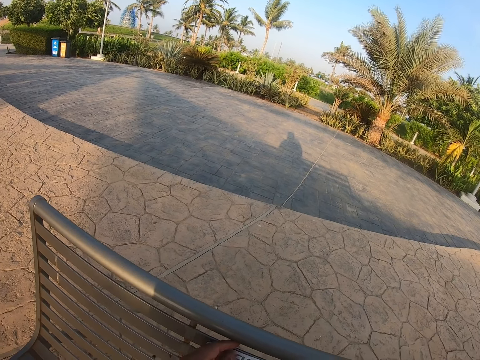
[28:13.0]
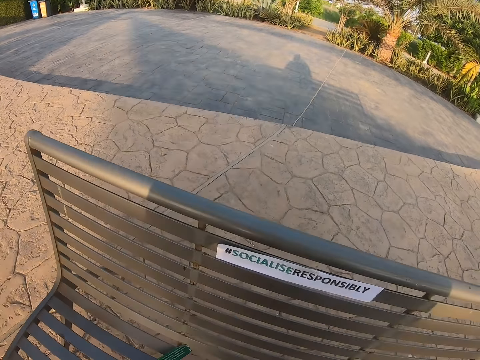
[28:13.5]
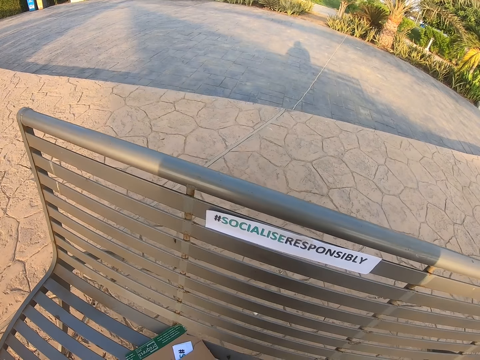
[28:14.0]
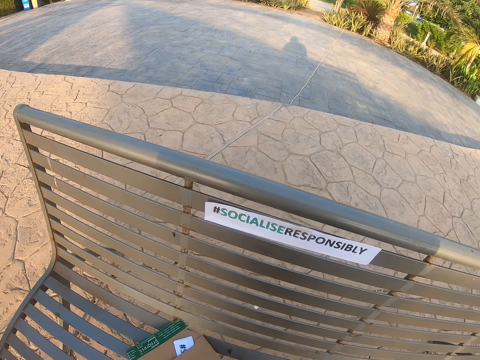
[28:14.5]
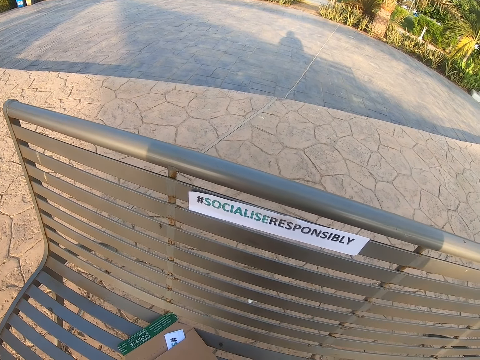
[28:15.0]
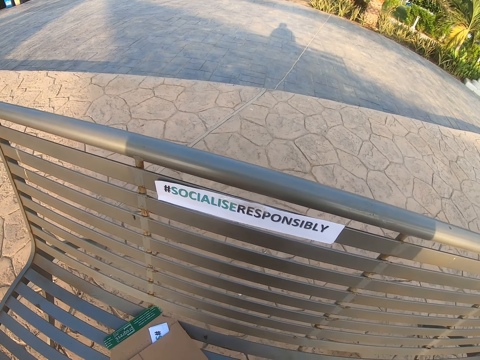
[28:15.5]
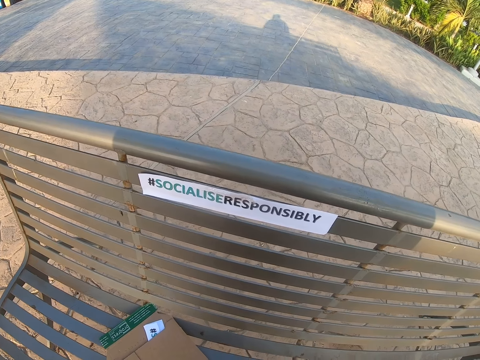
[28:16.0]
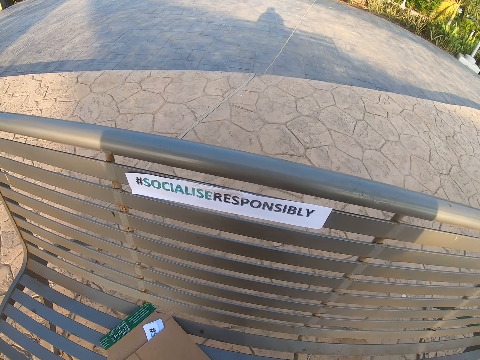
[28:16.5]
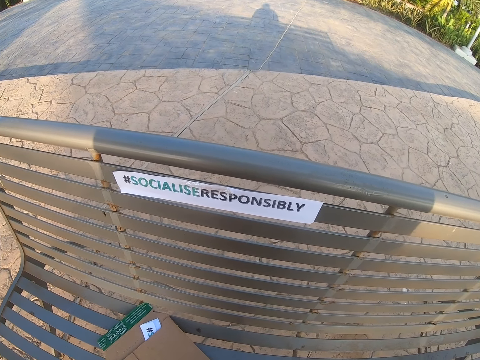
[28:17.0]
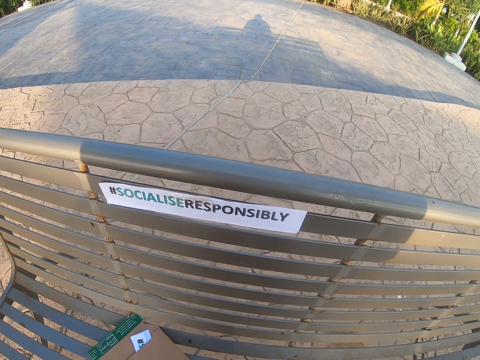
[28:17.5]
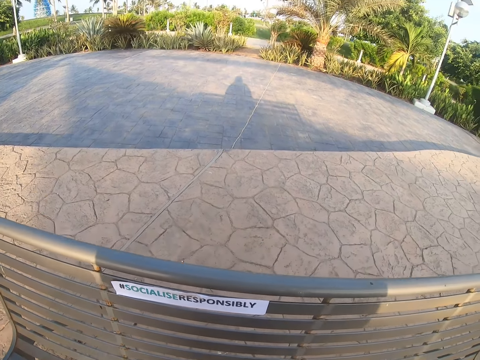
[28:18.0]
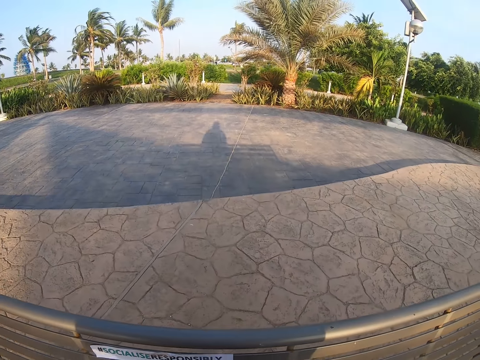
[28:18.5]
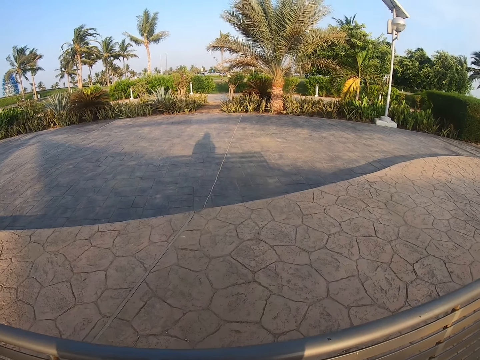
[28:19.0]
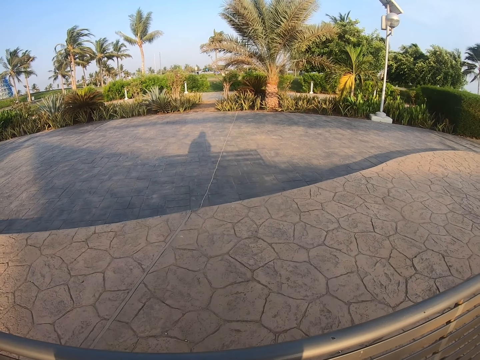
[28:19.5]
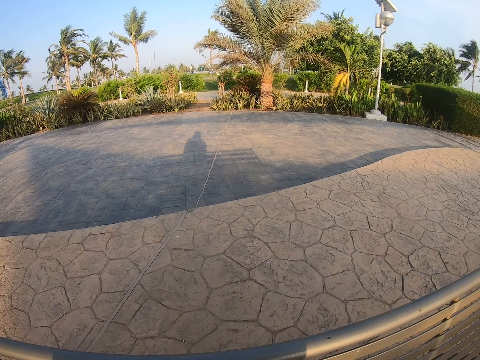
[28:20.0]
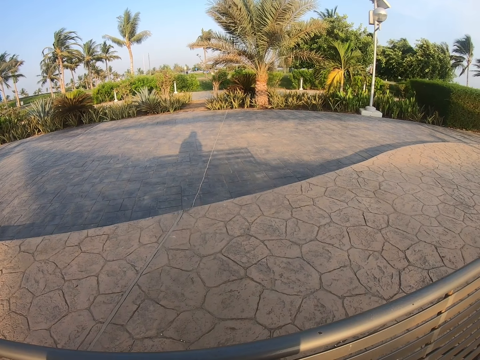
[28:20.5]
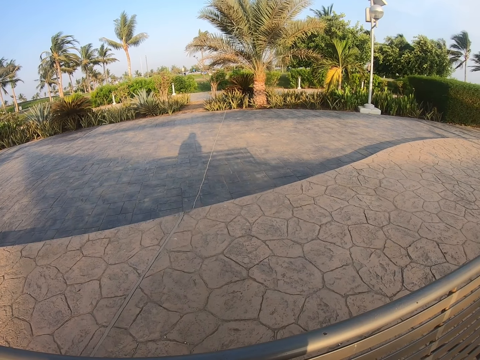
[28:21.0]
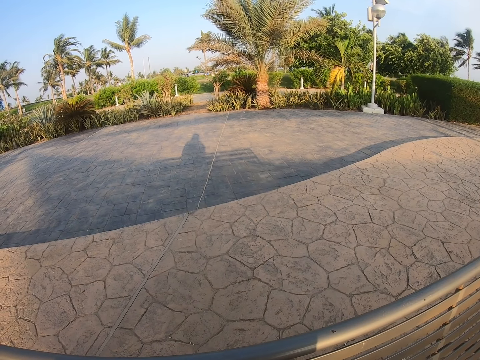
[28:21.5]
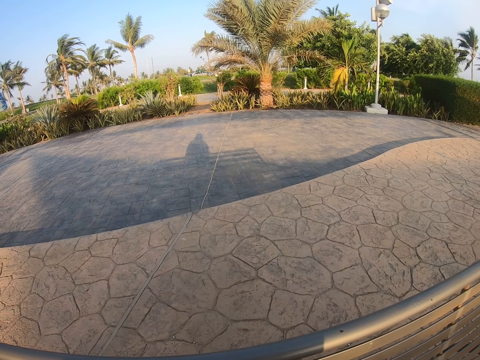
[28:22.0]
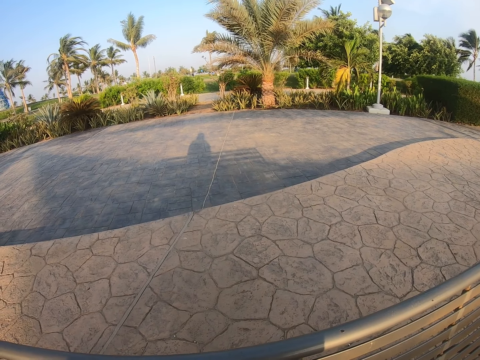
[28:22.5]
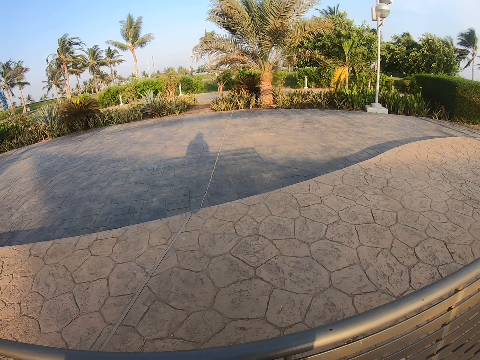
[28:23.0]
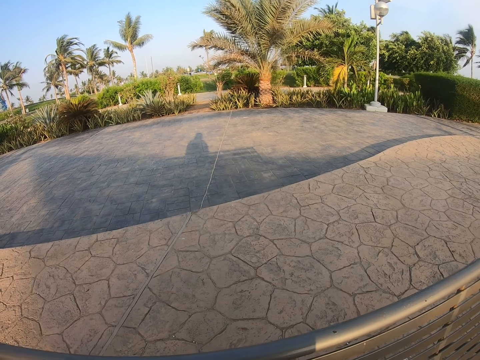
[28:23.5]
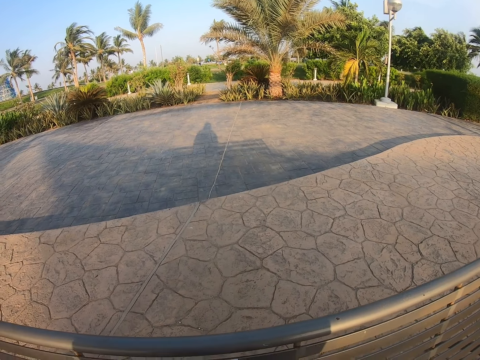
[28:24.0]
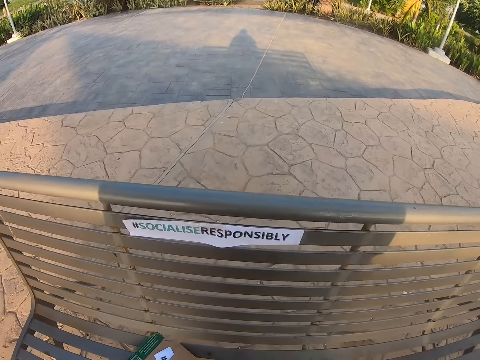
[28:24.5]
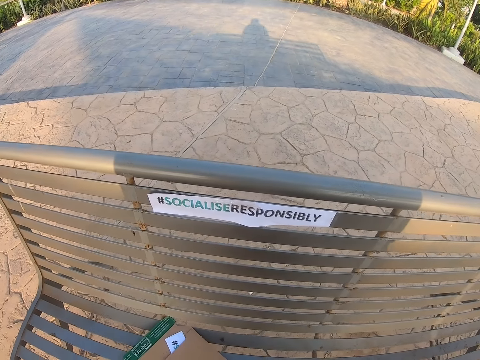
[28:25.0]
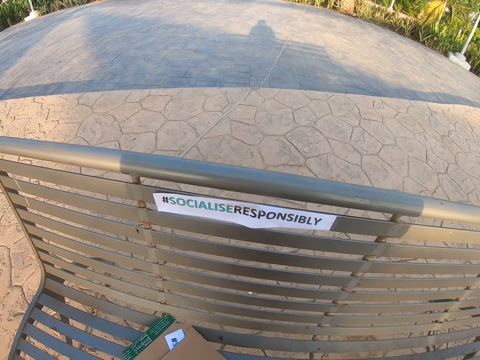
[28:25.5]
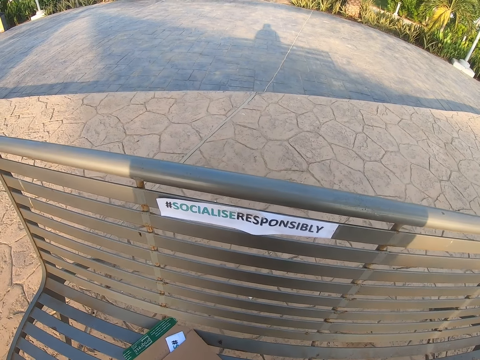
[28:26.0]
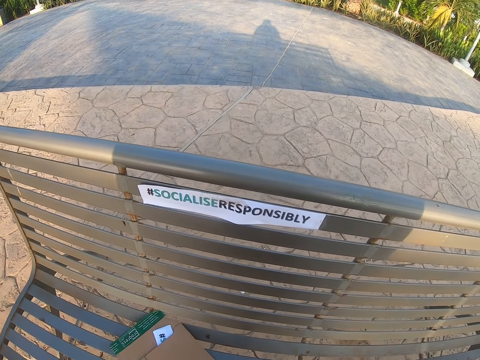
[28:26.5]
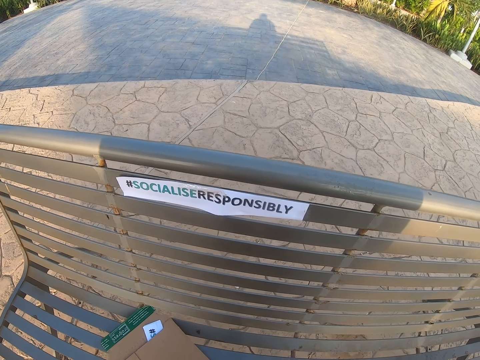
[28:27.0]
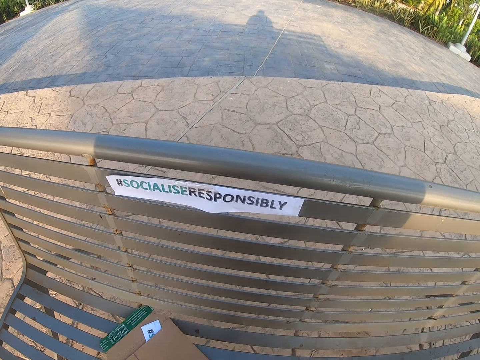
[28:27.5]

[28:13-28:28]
The camera wearer looks at the paper. They look at the floor. They look at the paper.

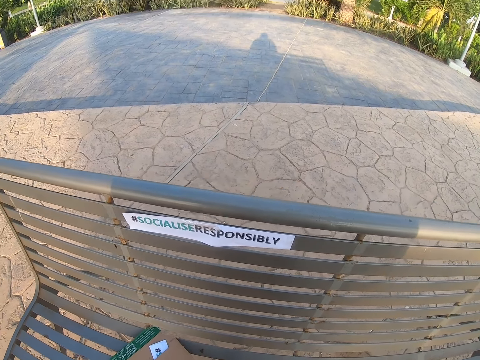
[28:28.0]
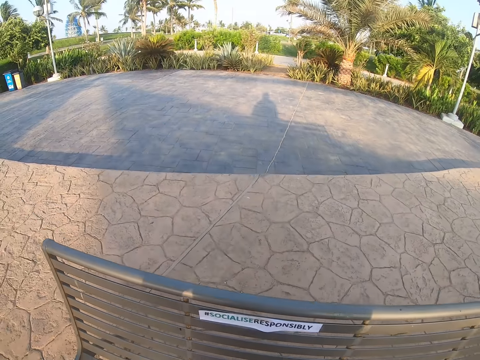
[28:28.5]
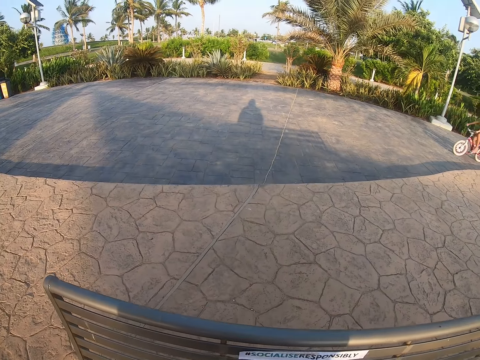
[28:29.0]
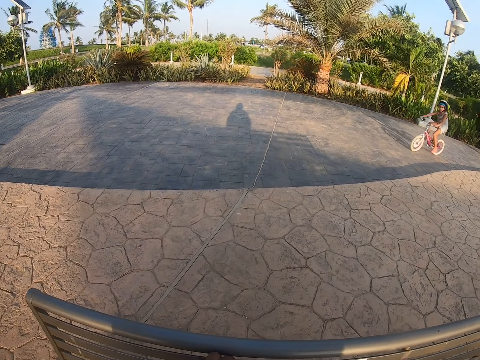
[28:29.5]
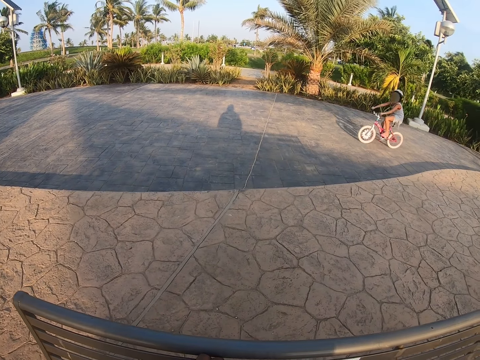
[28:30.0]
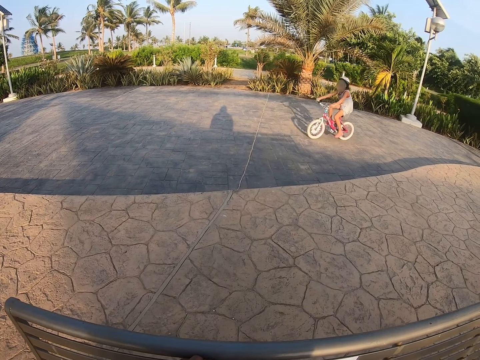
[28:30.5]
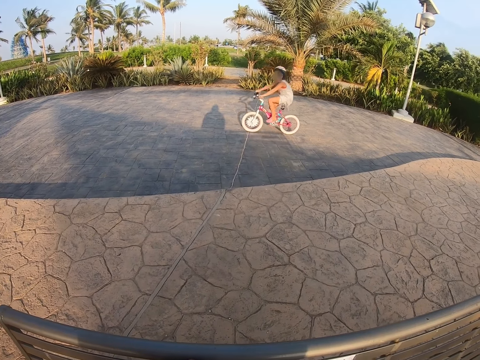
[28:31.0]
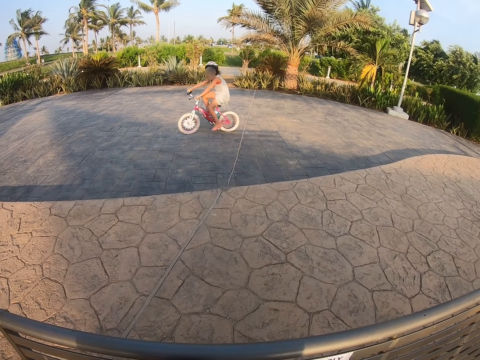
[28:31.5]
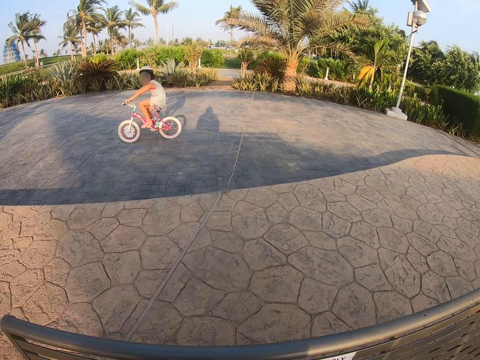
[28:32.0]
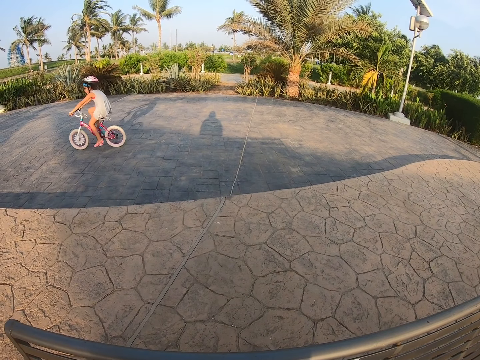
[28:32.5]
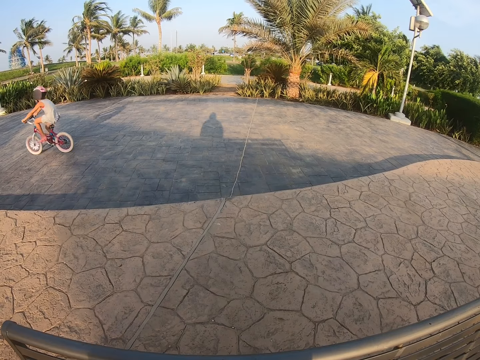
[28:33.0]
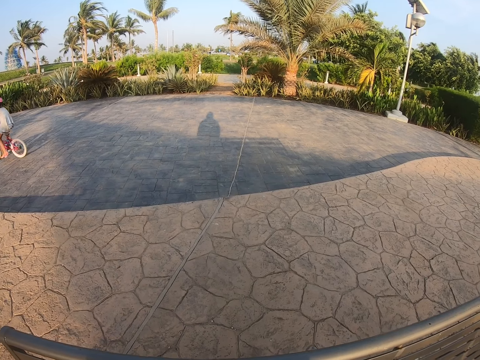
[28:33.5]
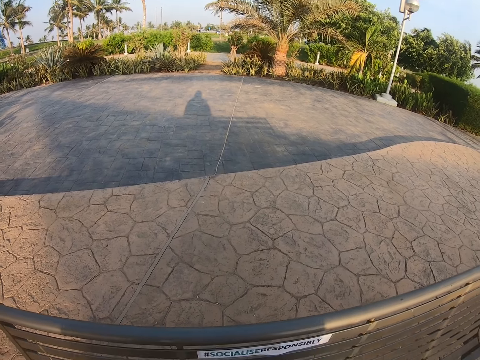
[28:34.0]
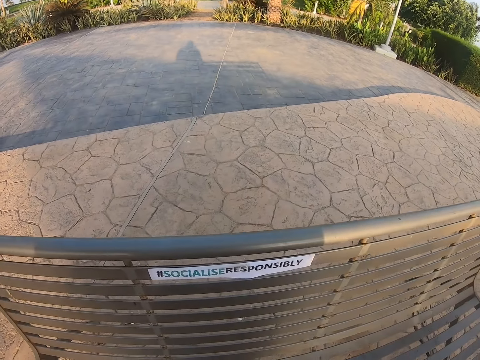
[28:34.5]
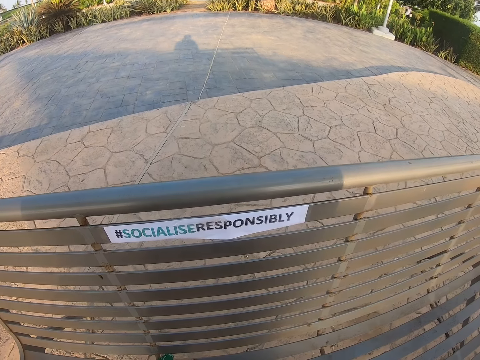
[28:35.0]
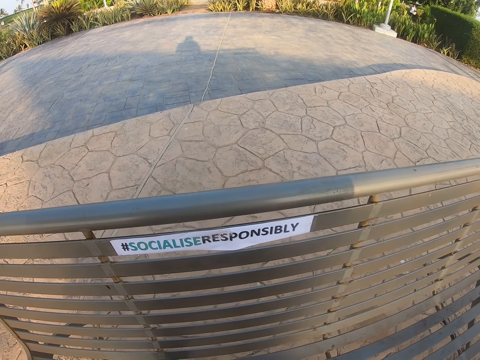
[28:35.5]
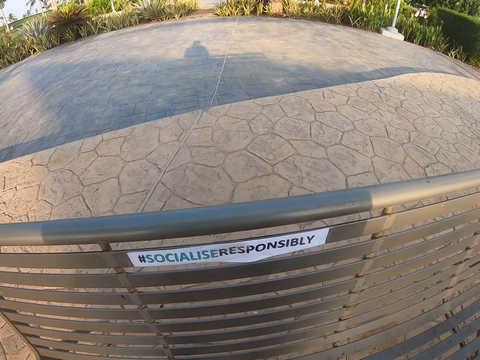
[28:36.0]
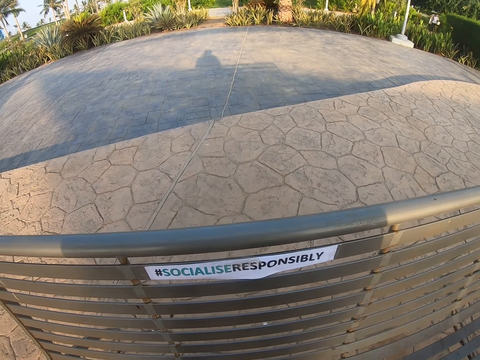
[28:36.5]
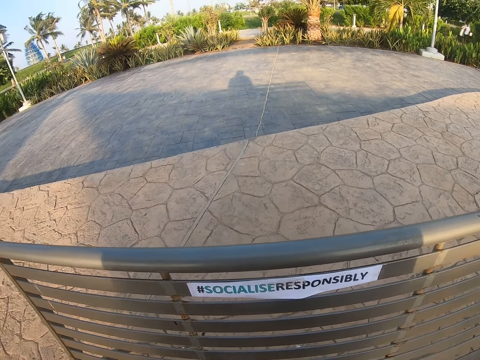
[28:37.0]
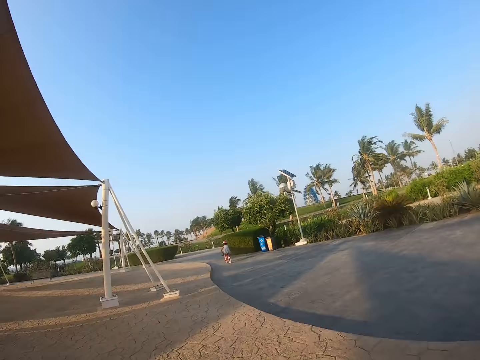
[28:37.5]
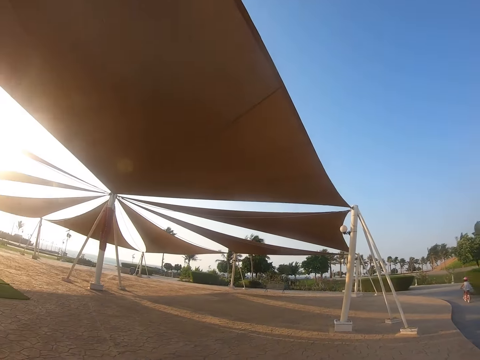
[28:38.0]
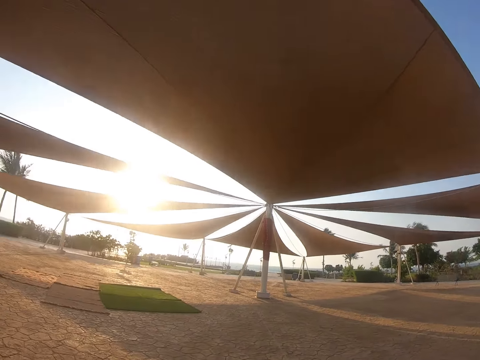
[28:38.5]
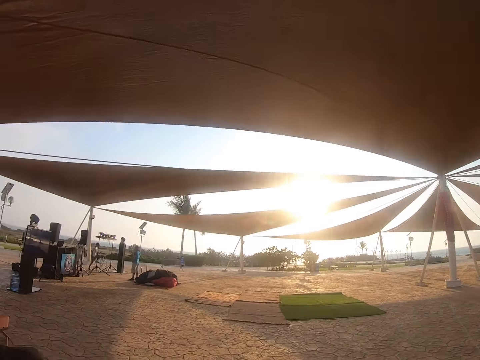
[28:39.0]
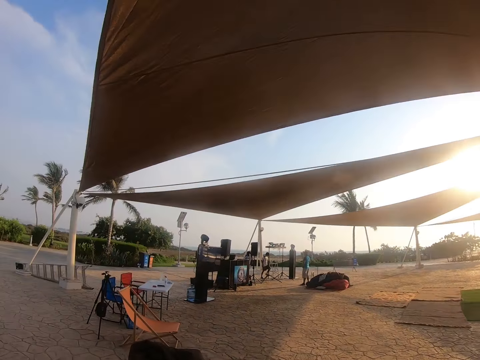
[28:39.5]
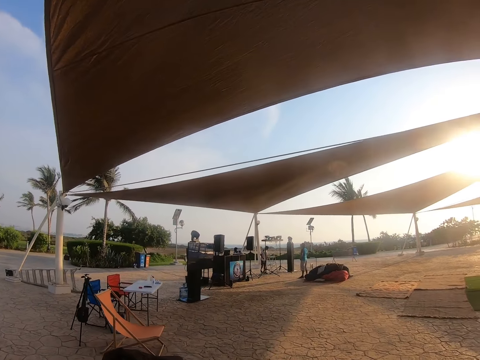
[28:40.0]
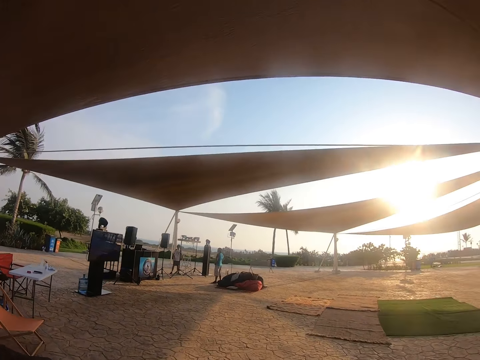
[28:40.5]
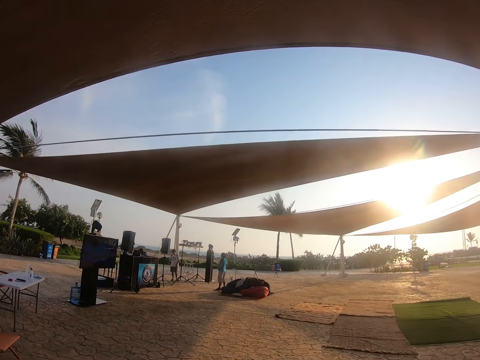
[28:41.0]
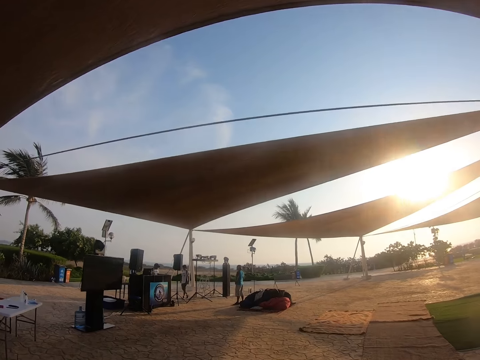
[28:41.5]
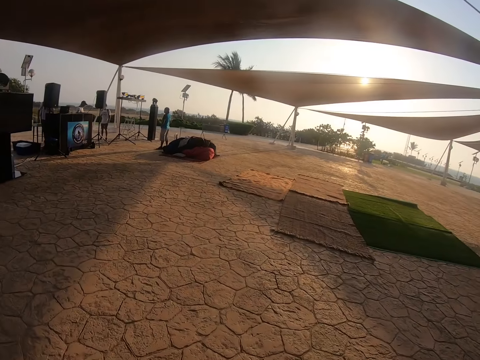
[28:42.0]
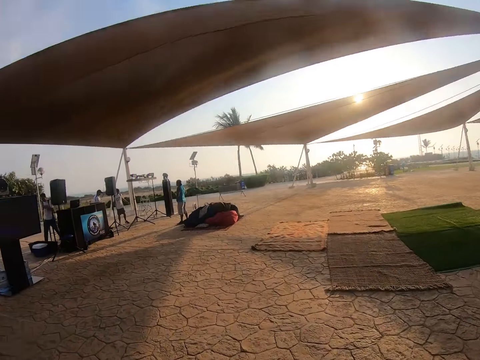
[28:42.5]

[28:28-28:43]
The camera wearer looks at a person. The person cycles around the park. The camera wearer looks around the park. They look at the paper. They look around the tent. They walk under the tent. They walk around the park.
